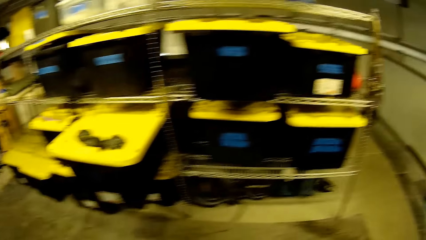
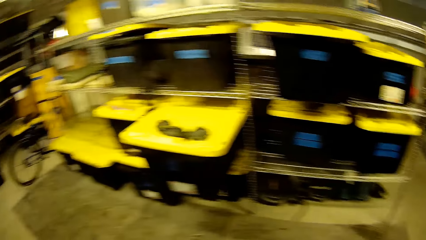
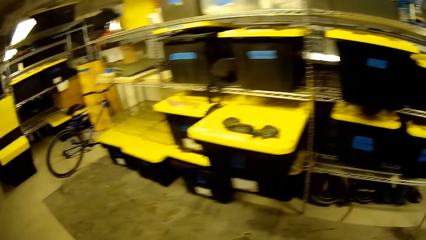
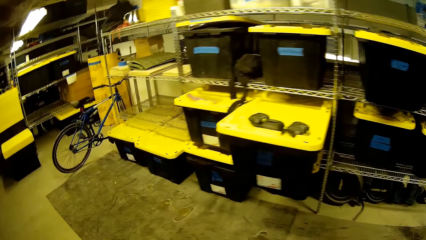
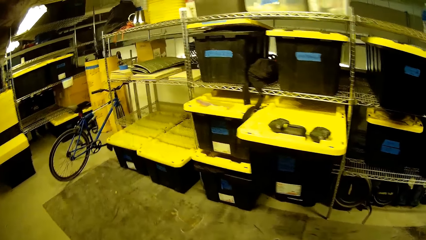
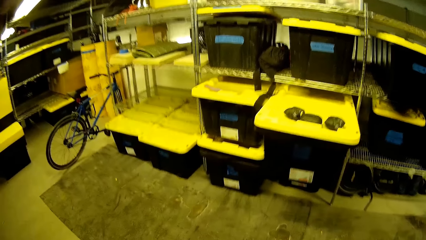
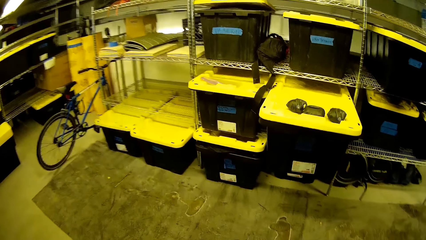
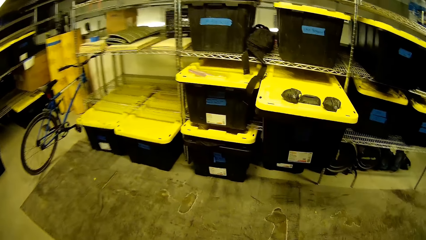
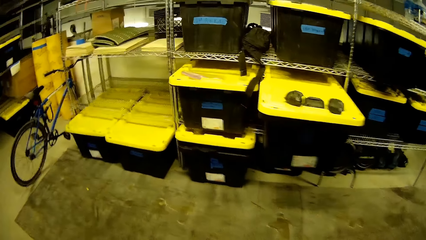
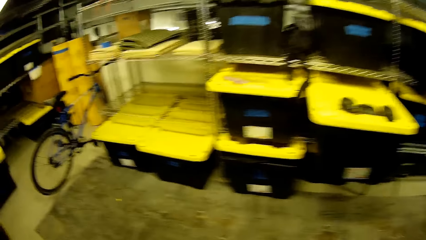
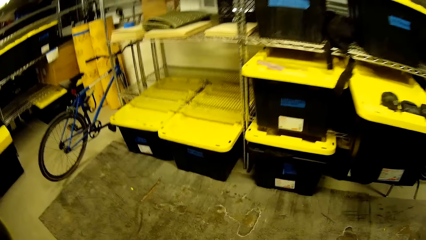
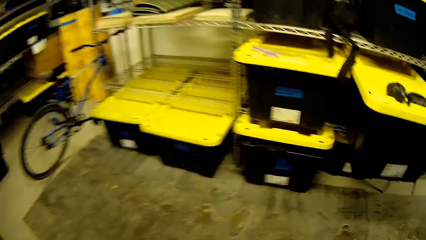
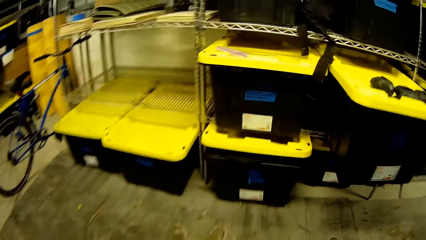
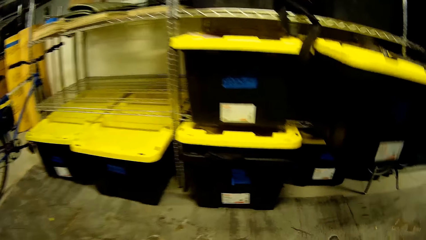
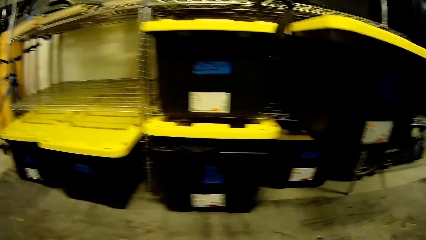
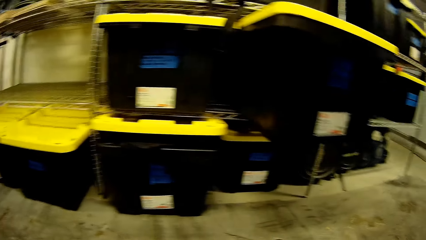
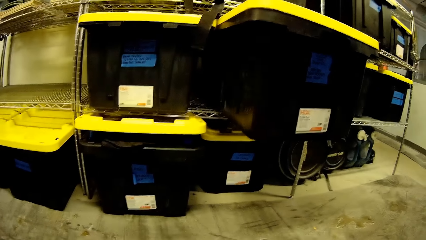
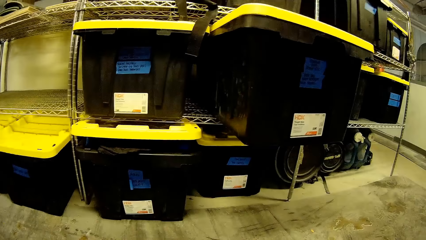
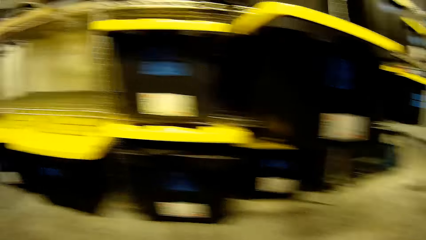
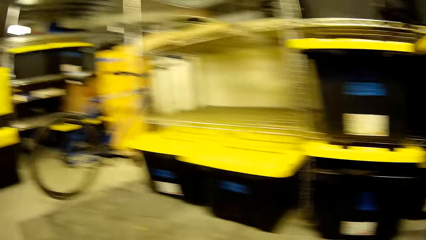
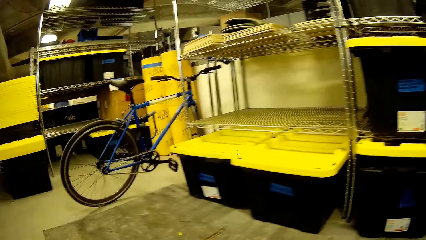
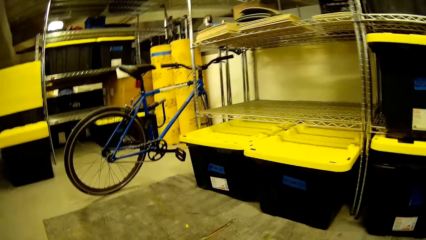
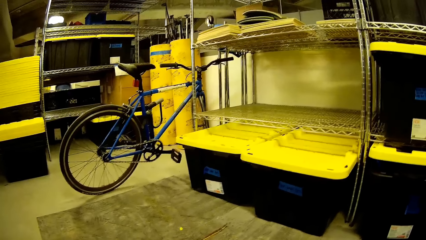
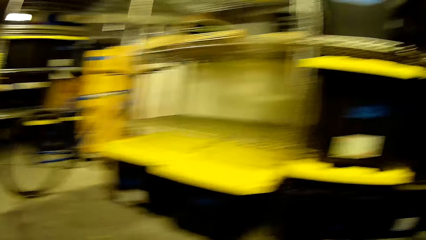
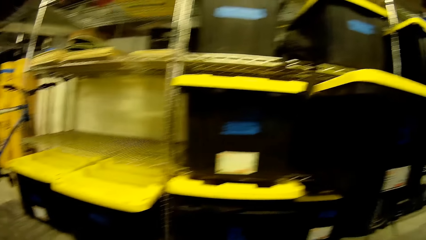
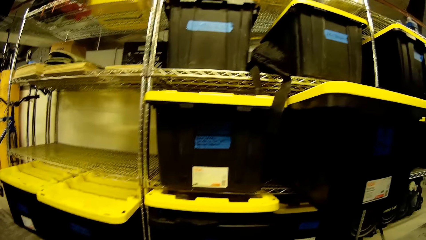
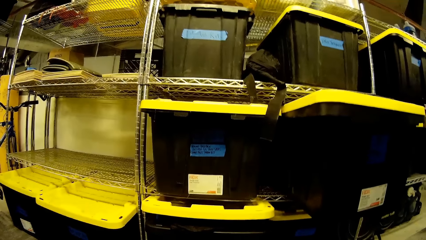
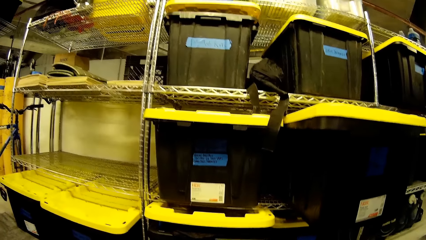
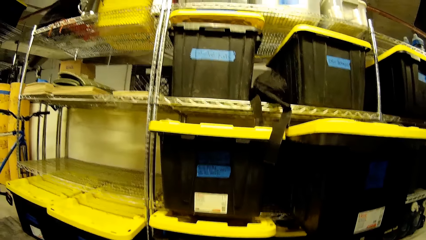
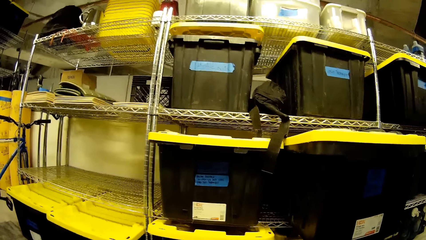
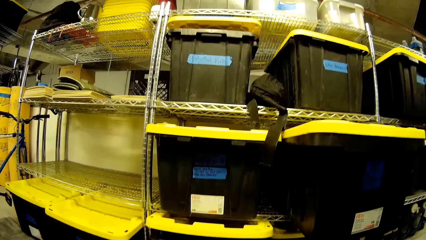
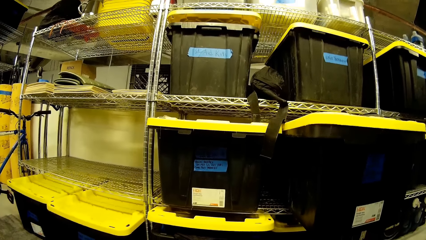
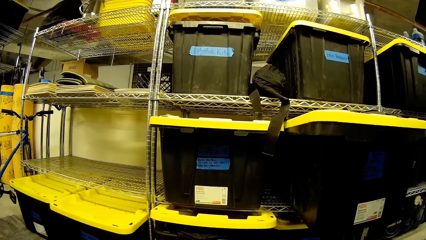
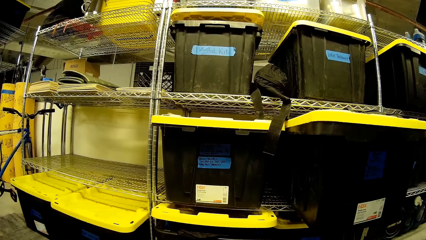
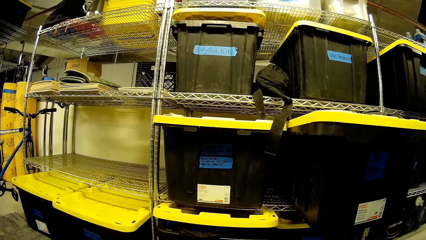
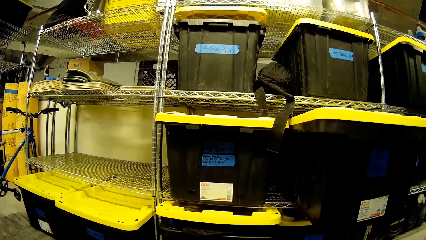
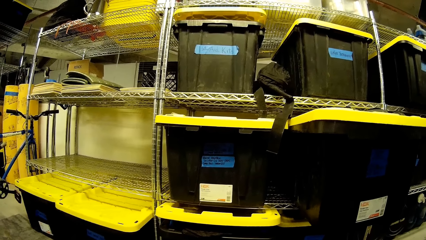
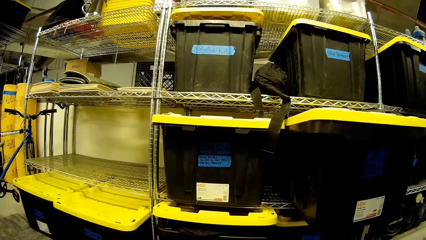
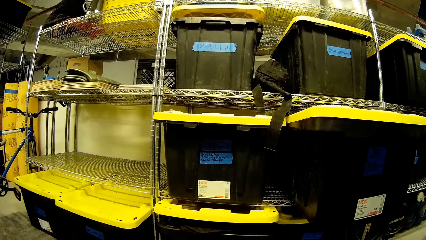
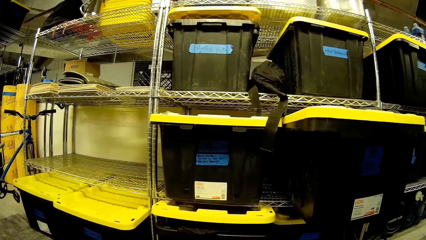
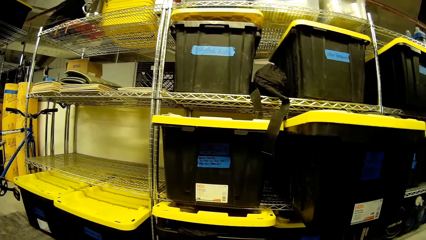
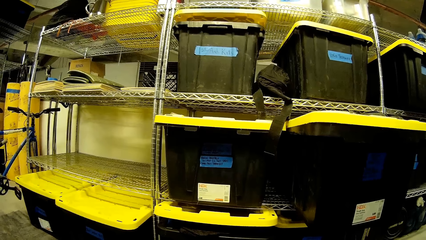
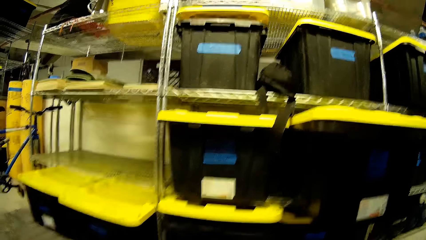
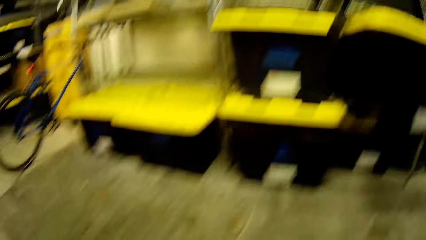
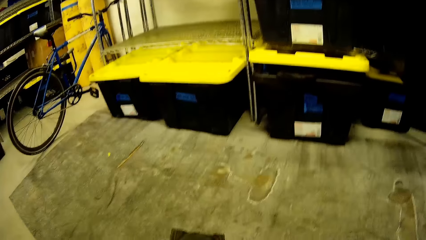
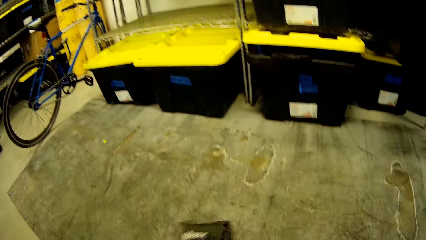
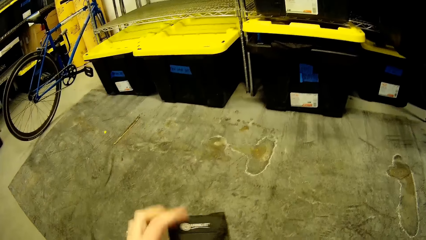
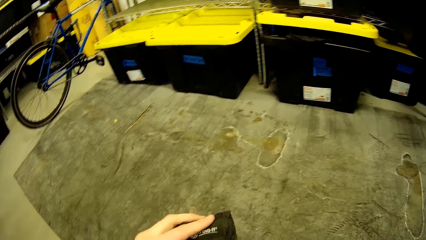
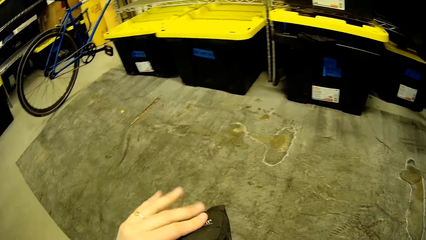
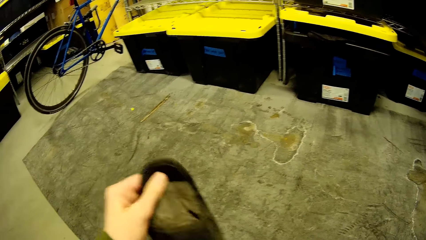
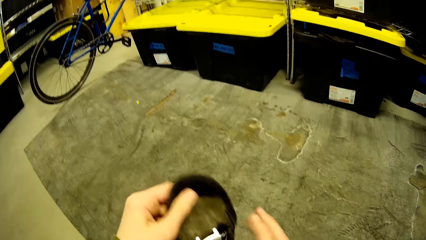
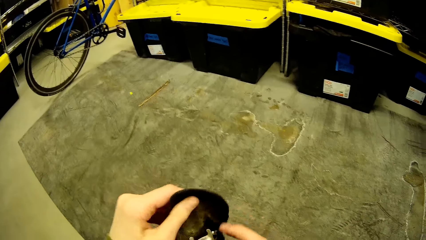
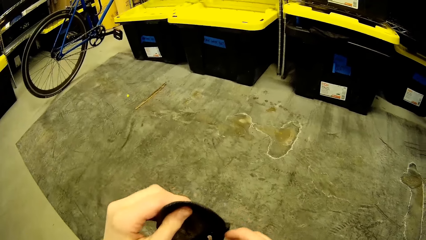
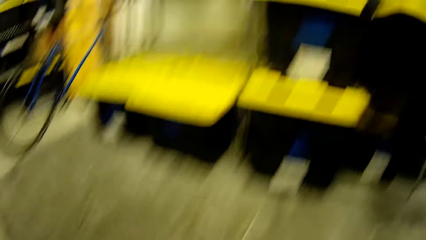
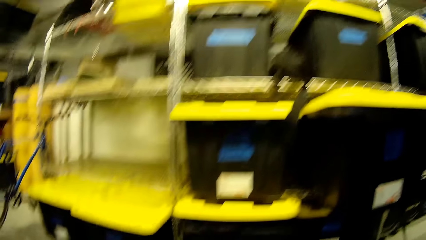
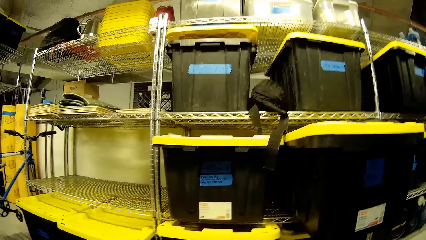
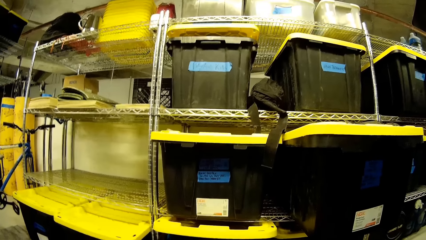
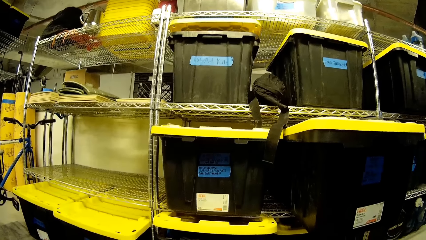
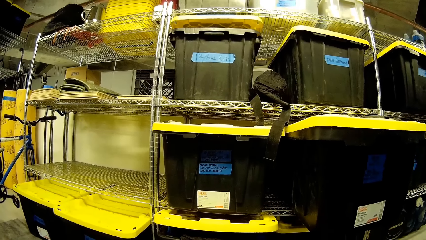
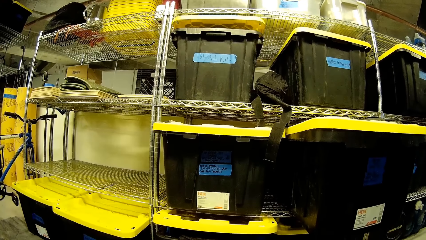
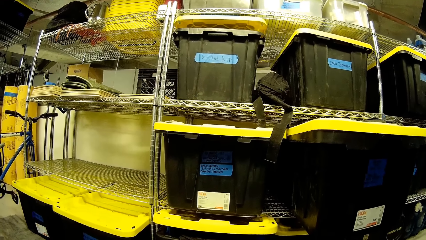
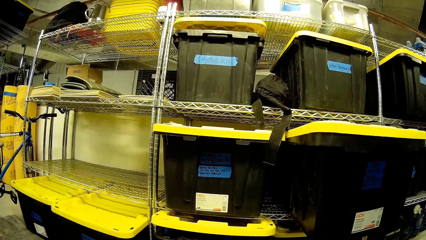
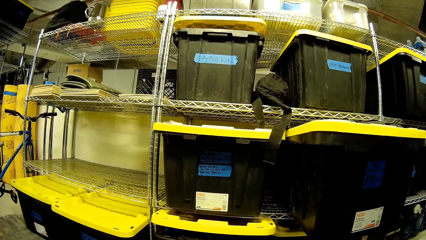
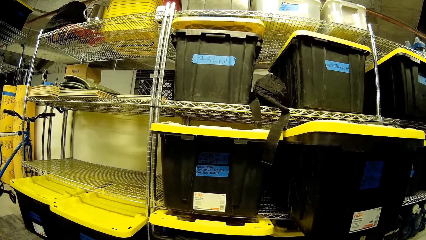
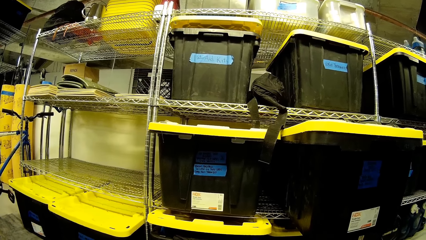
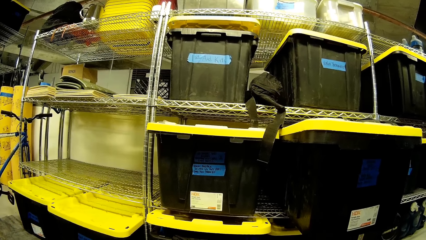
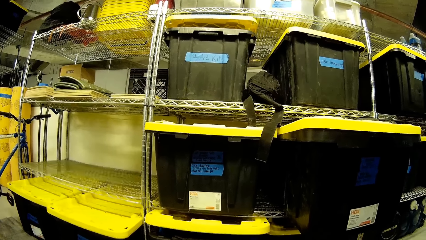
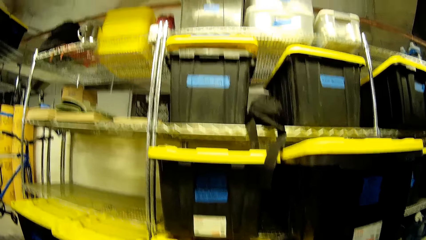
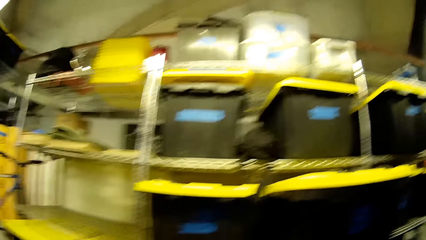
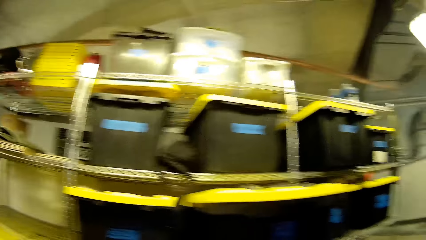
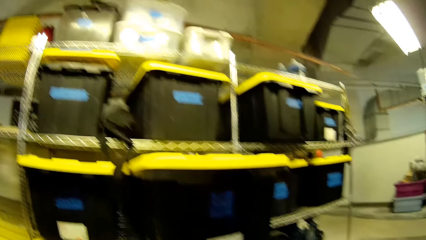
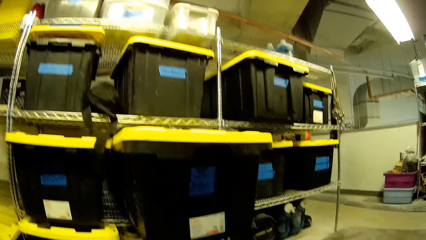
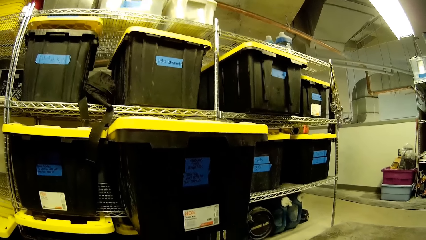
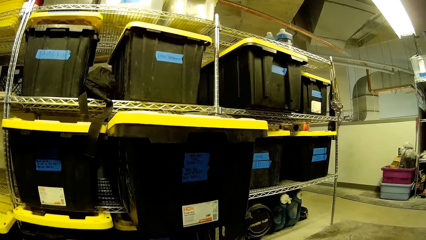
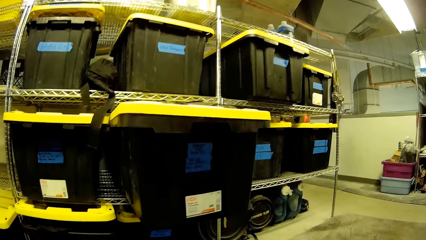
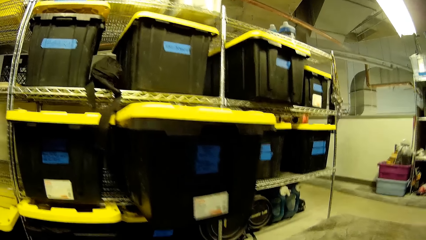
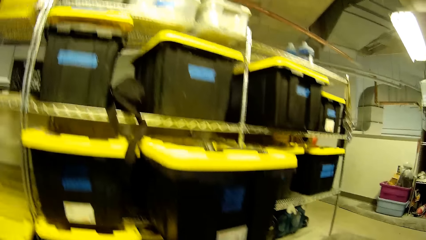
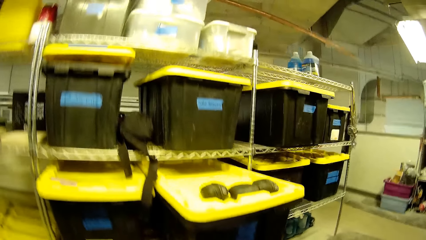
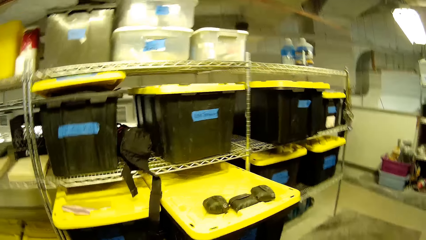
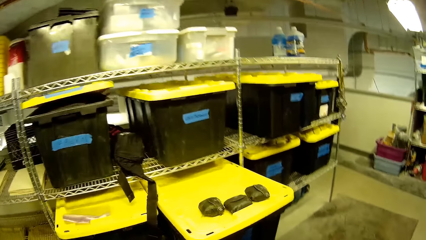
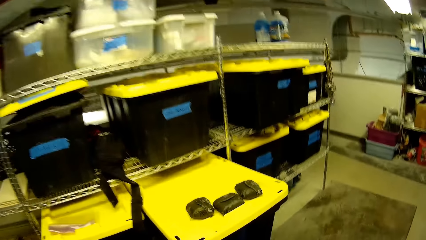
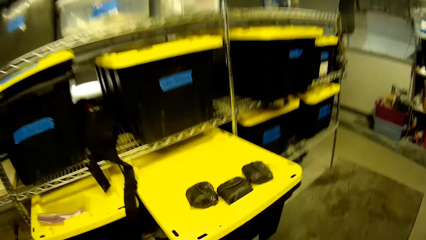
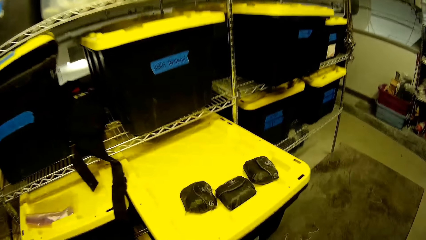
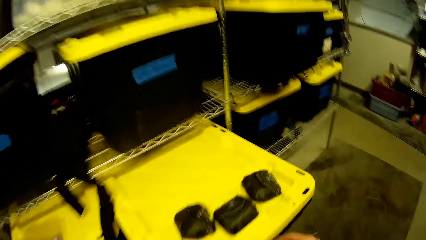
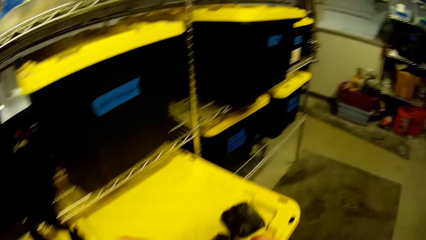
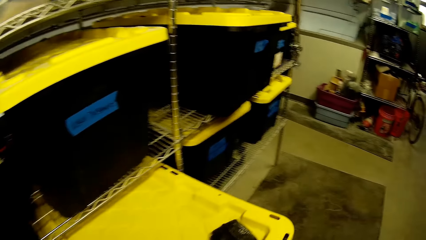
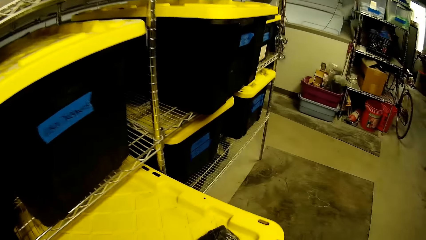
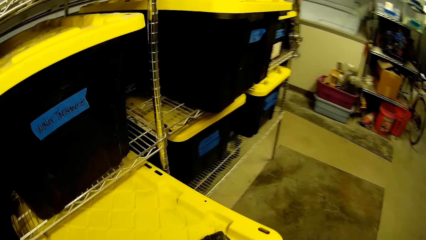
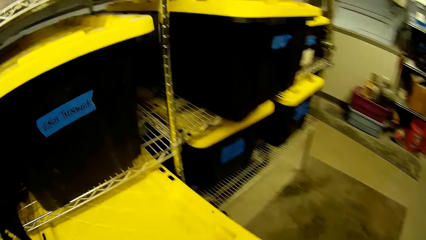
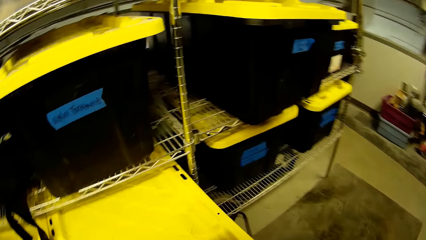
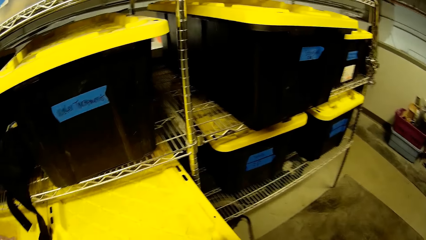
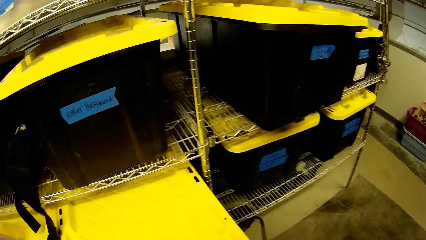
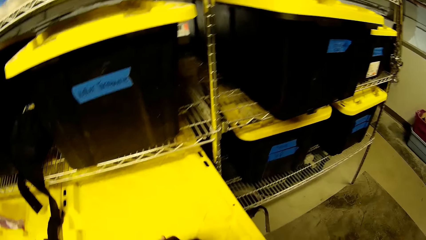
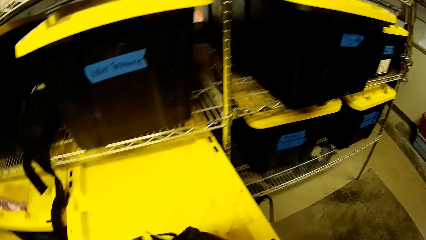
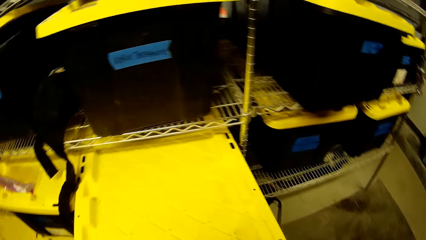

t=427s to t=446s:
The camera wearer looks around. They open a bag.
